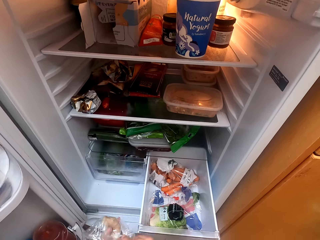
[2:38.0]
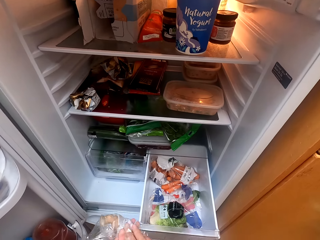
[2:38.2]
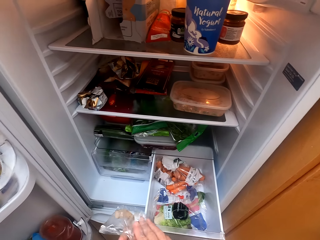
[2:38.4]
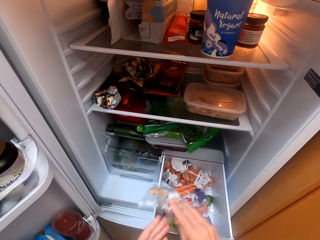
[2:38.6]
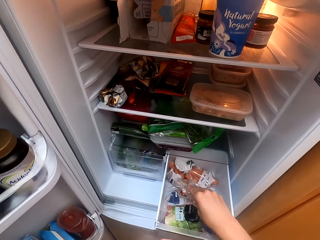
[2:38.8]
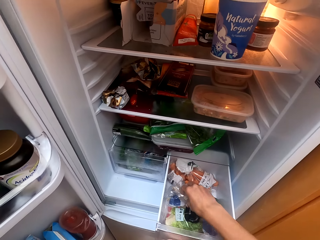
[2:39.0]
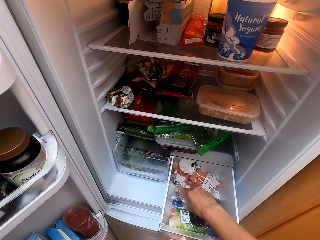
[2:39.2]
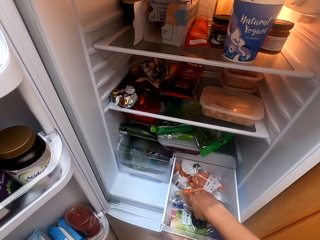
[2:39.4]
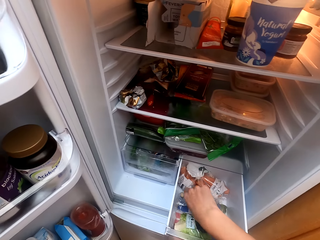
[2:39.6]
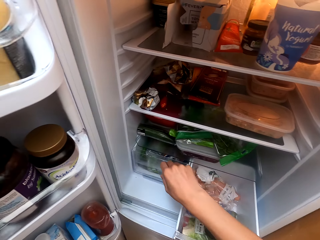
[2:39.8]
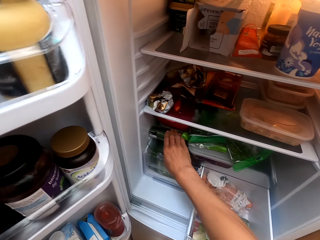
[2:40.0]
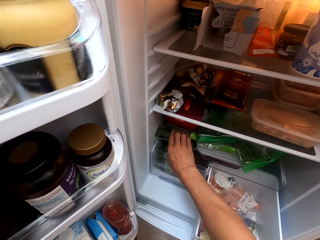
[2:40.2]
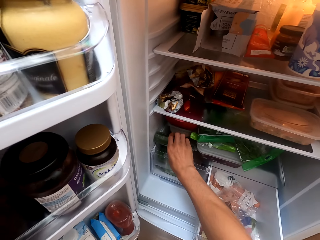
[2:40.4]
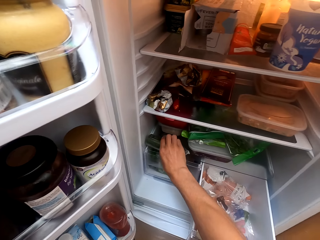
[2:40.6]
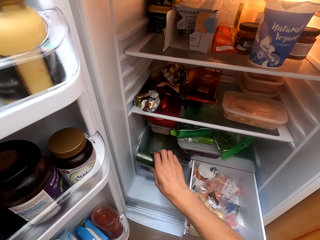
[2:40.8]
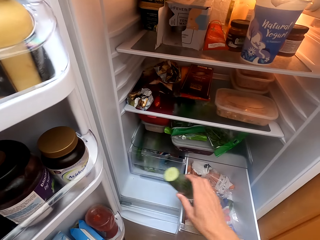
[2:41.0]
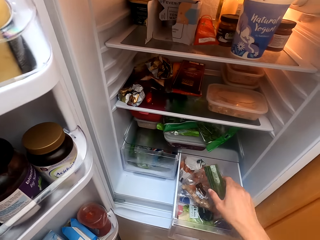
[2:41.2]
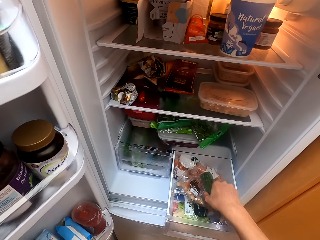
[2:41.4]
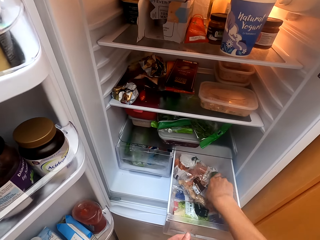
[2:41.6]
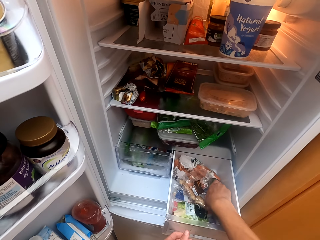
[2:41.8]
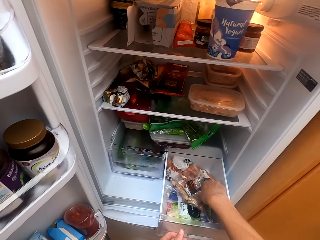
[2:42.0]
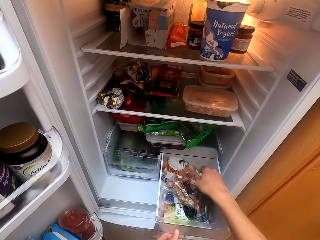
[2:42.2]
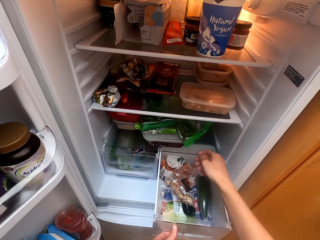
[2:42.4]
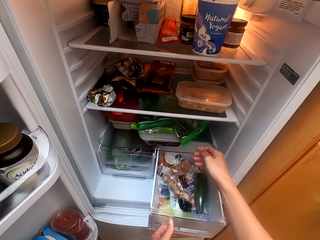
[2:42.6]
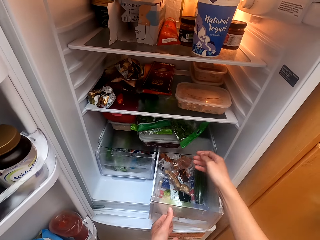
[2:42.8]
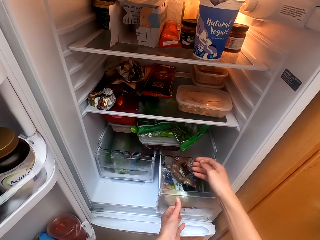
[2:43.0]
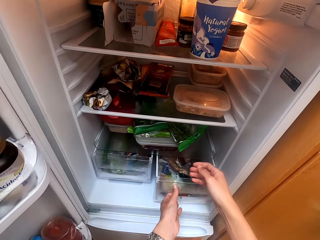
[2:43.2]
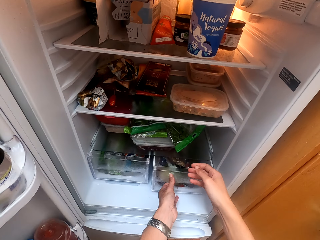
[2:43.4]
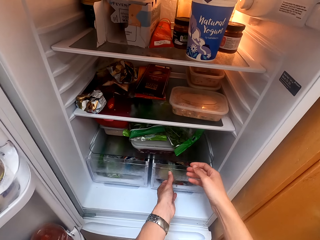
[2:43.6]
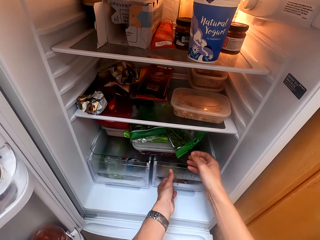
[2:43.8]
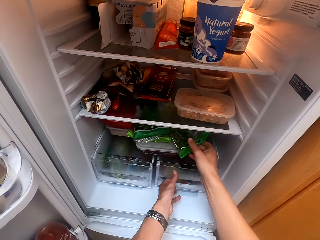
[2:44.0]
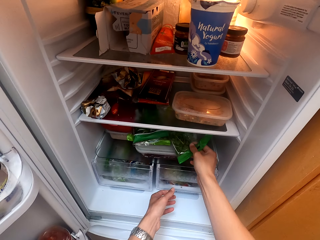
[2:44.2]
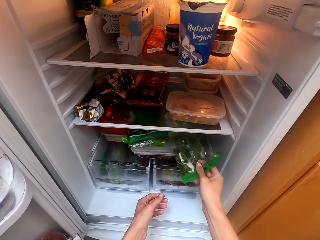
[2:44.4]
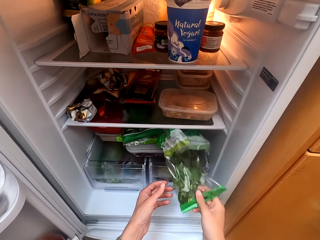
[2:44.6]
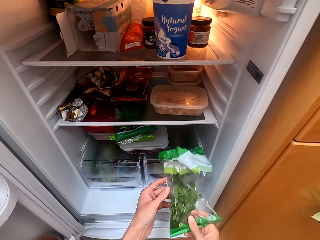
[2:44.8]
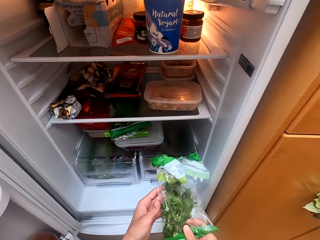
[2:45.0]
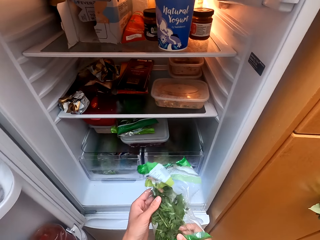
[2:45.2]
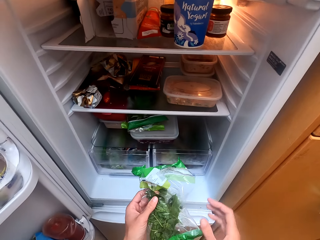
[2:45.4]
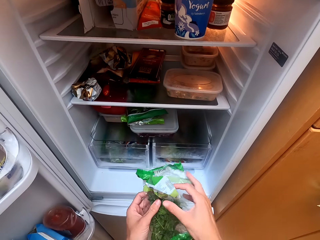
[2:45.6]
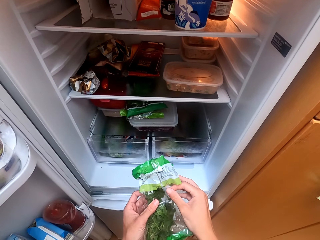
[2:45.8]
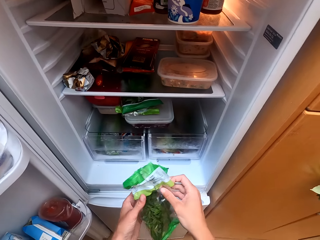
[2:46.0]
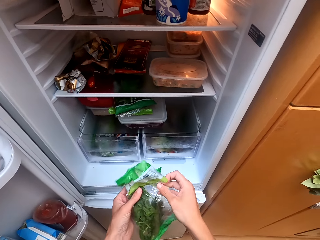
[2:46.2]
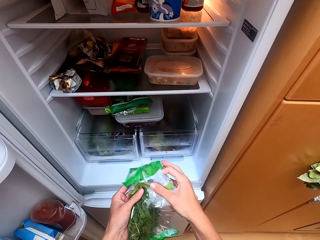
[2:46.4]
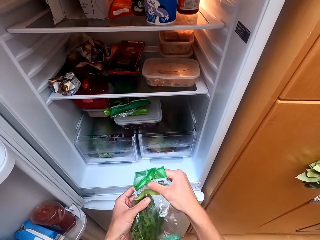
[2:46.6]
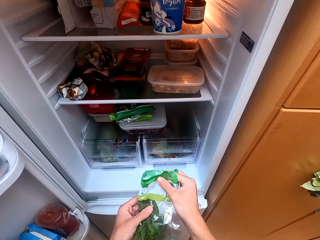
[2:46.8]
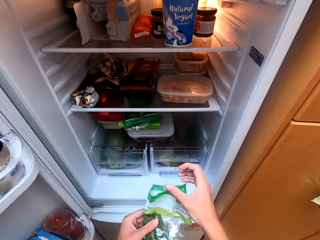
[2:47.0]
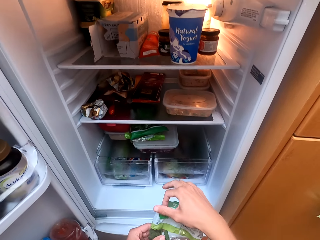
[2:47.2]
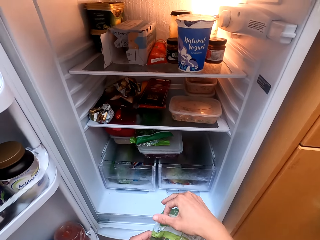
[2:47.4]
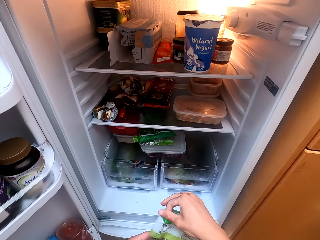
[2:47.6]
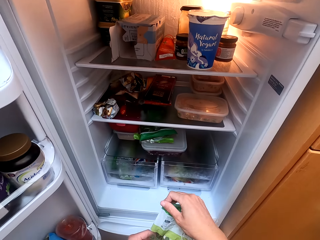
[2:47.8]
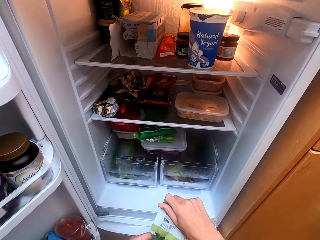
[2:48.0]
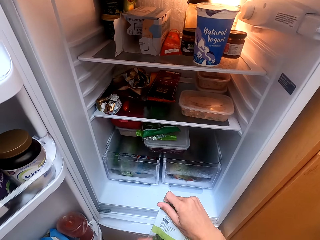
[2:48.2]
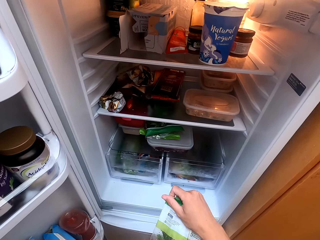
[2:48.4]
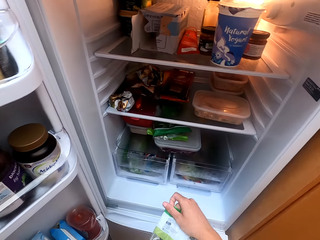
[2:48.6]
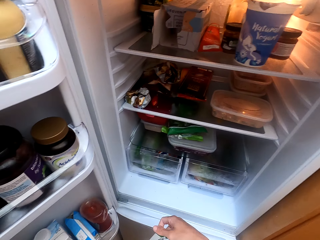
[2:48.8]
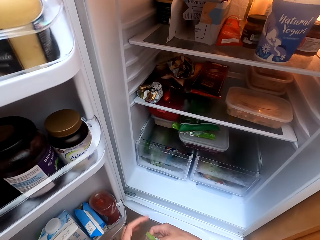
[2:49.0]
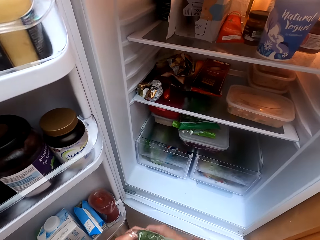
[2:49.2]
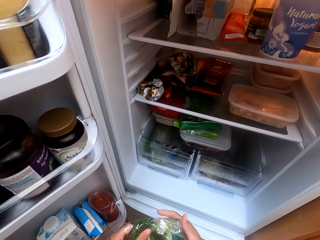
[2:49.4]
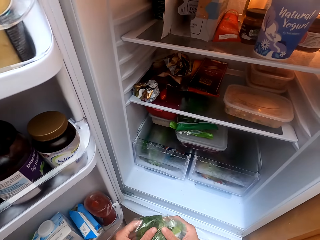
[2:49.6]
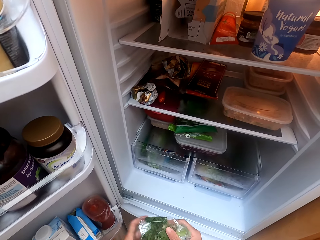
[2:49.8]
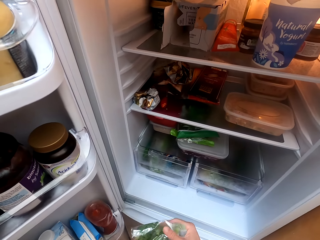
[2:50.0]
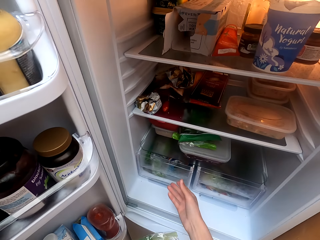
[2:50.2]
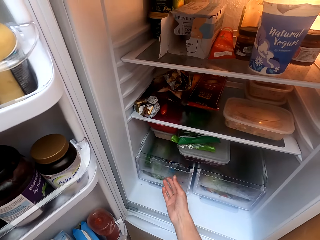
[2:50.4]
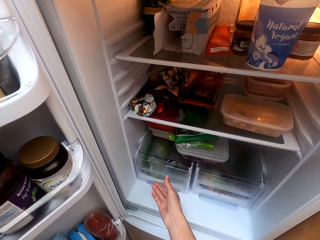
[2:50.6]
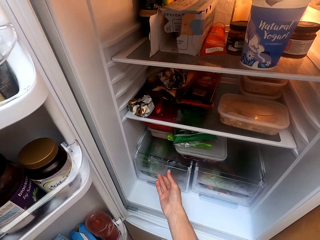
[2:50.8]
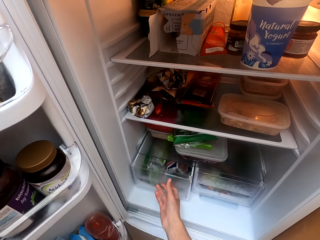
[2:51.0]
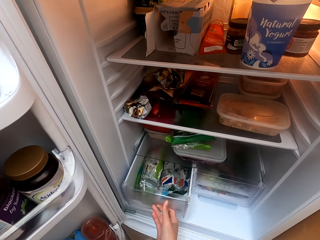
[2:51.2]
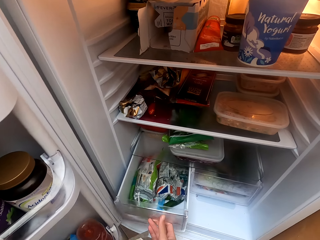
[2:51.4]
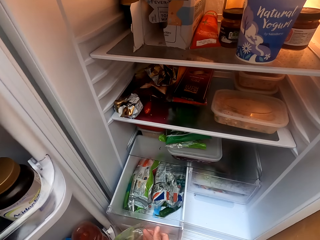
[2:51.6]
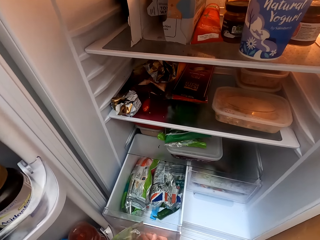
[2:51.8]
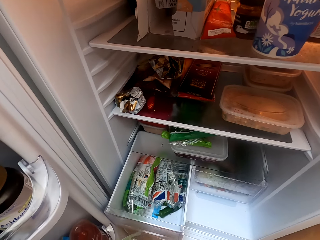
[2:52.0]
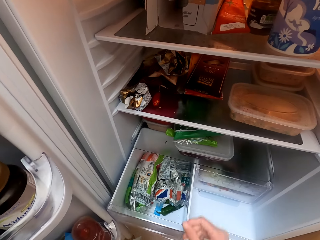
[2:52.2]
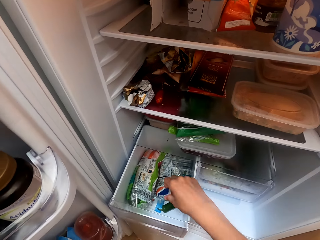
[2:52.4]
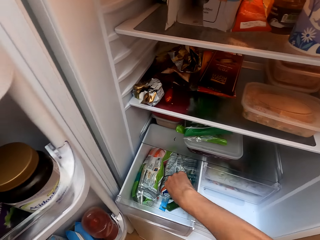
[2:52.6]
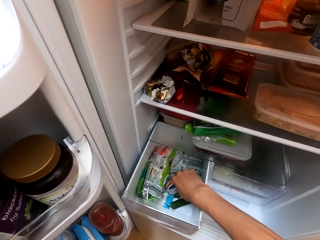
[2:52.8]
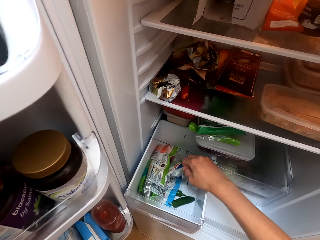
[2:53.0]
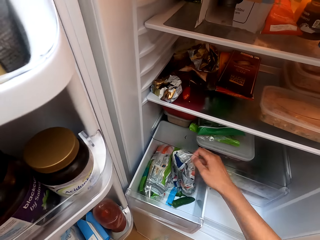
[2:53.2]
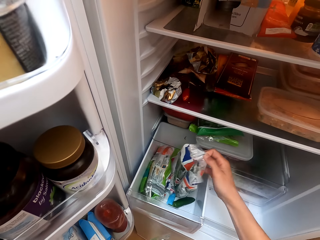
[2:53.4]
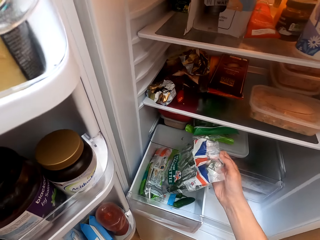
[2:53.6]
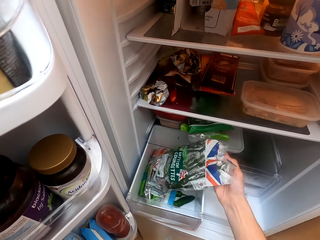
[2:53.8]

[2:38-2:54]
The camera wearer puts the polythene bag in the drawer. They pick a cucumber, put the cucumber in the drawer and close the drawer. They pick a polythene bag from the fridge. They open the drawer. They pick a polythene bag.

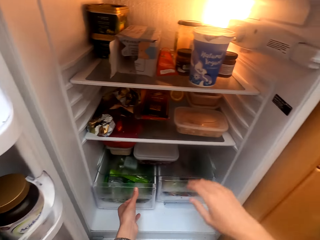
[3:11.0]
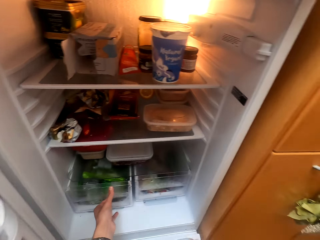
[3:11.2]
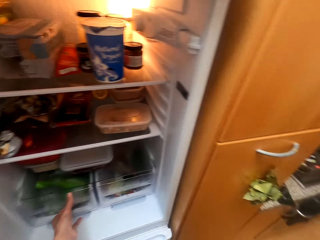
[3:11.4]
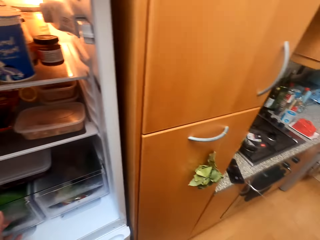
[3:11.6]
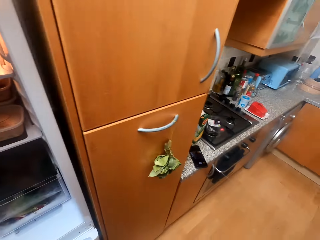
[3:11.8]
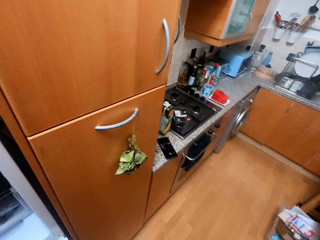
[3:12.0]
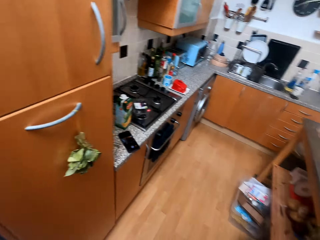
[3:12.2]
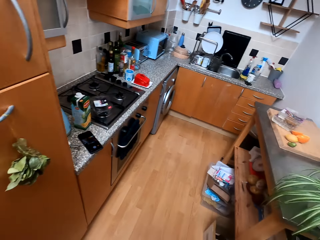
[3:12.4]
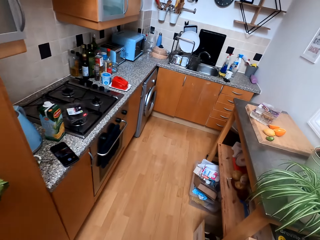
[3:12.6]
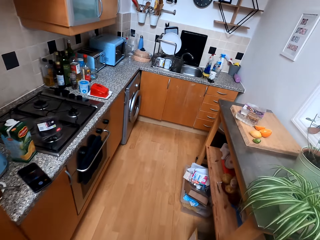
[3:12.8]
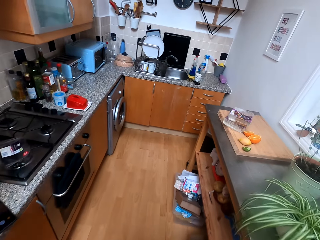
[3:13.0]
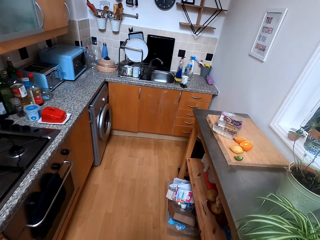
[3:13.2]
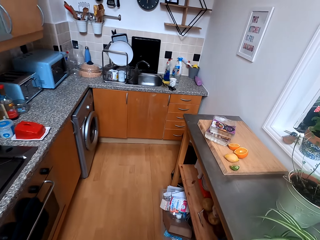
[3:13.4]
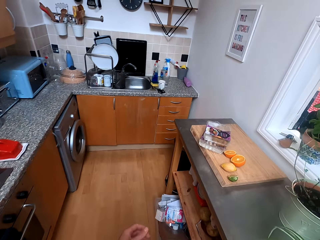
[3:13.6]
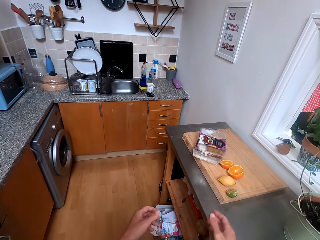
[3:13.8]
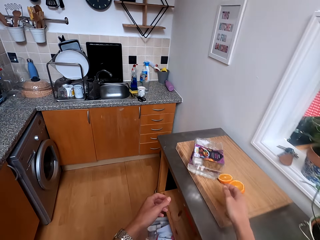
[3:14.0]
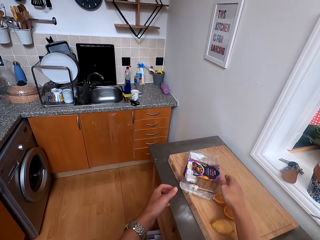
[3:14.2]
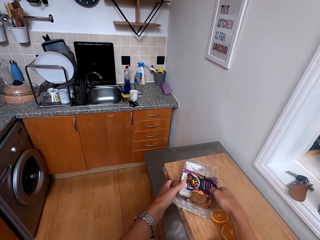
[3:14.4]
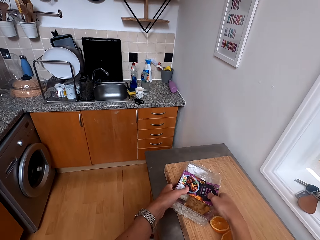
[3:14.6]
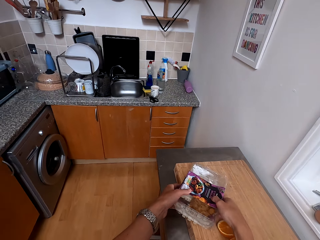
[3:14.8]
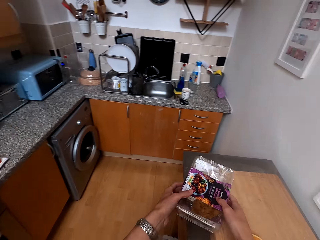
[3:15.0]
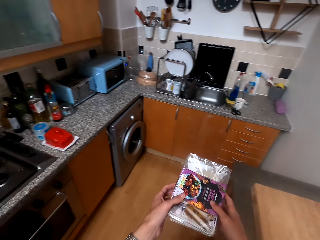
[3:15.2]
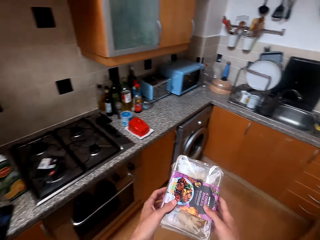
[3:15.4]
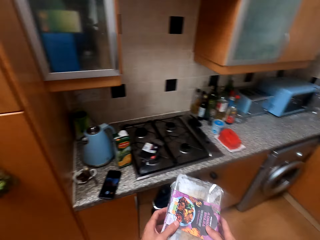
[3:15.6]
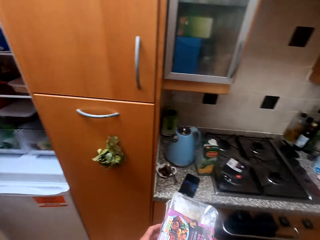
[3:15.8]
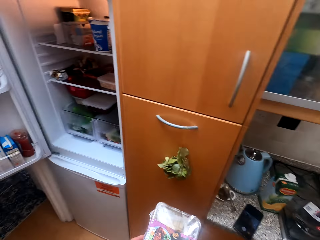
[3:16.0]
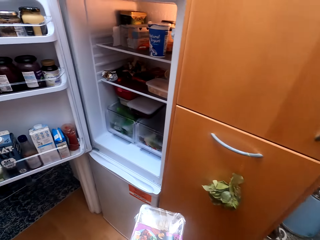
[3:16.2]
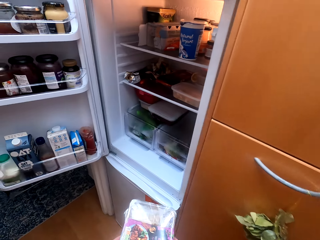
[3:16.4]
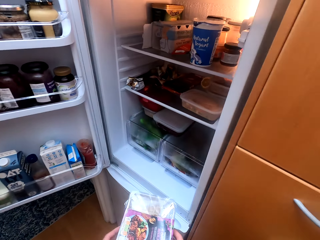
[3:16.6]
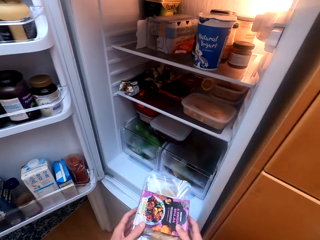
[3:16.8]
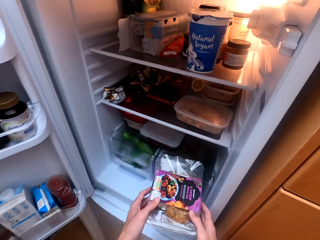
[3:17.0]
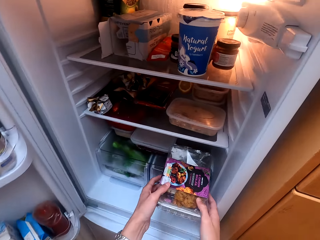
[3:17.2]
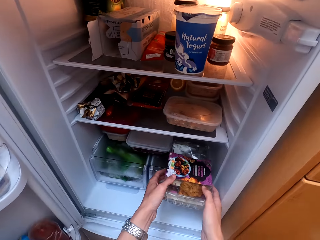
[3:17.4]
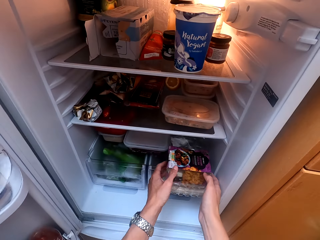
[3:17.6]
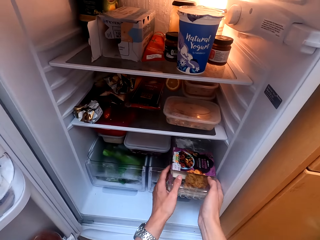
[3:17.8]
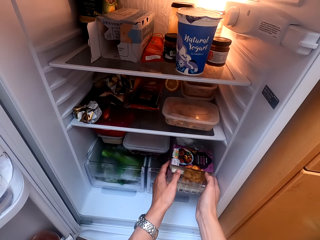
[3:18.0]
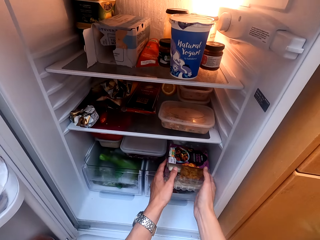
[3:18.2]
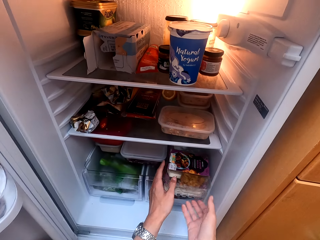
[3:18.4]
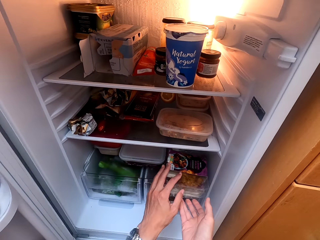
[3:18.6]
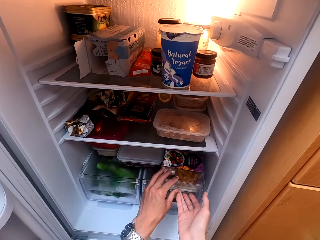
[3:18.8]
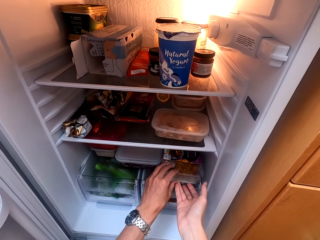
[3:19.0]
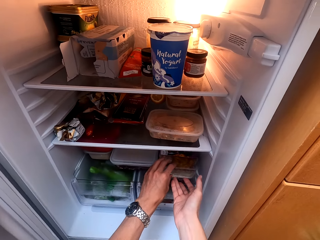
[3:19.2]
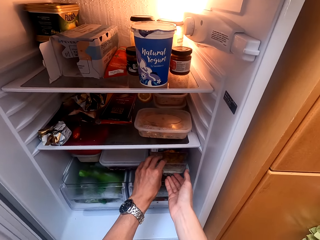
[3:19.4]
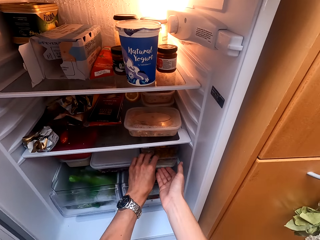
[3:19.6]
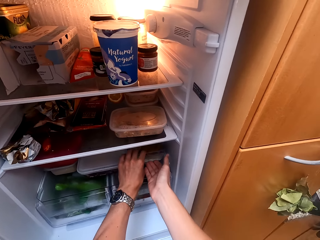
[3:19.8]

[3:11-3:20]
The camera wearer closes the drawer. They pick a container. They put the container in the fridge.
